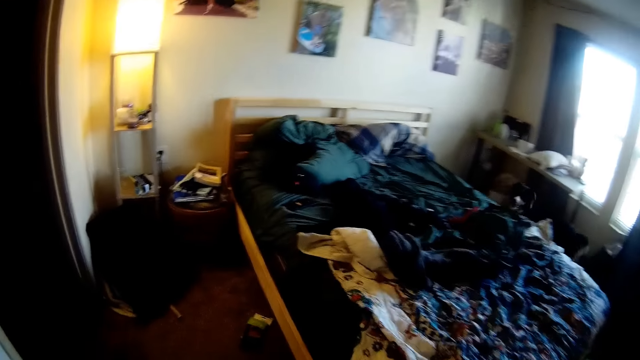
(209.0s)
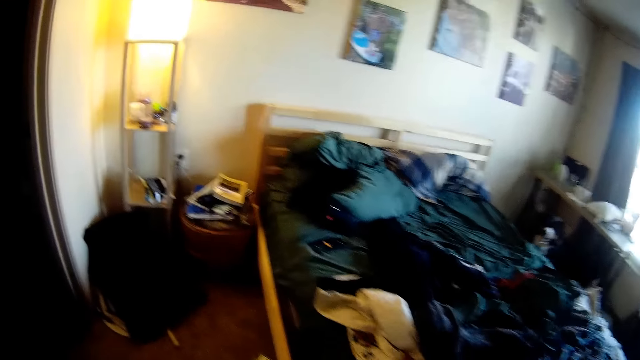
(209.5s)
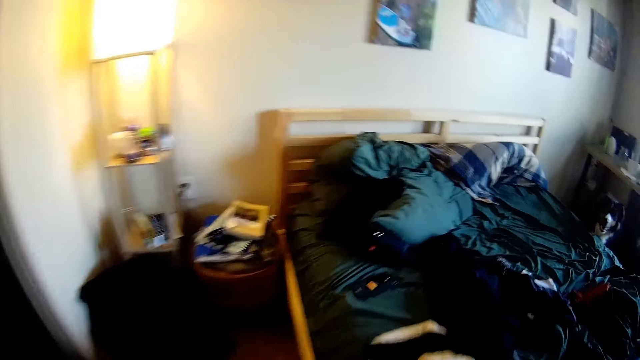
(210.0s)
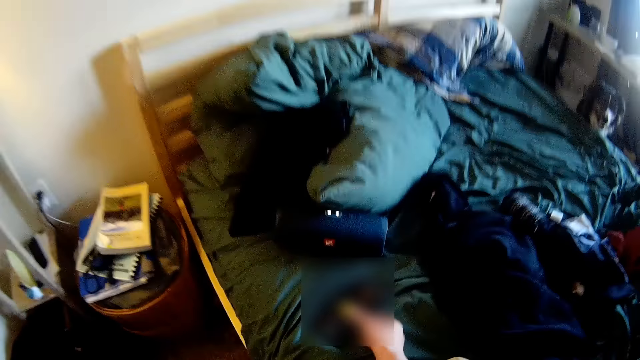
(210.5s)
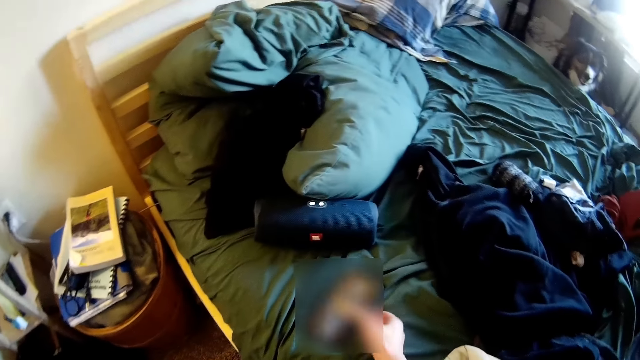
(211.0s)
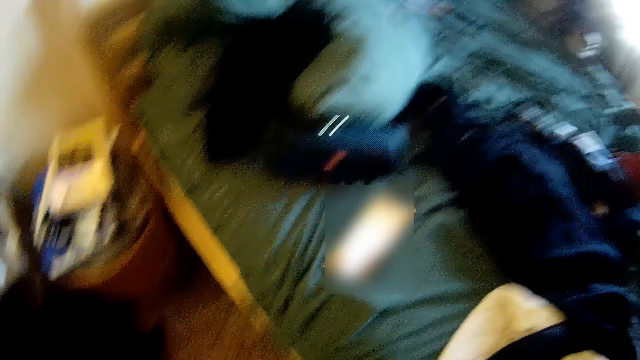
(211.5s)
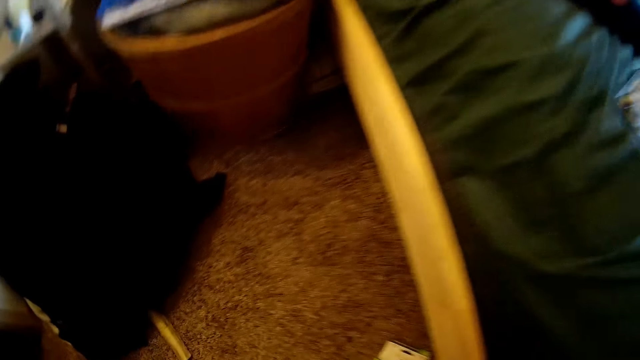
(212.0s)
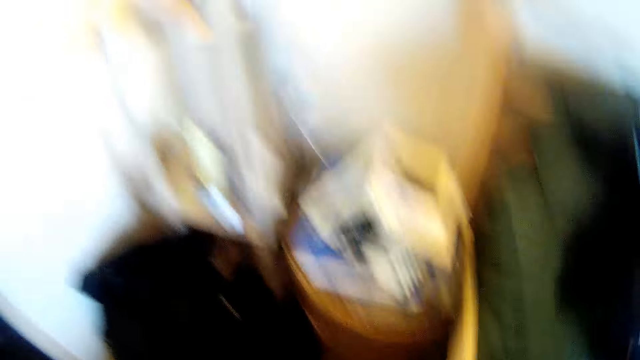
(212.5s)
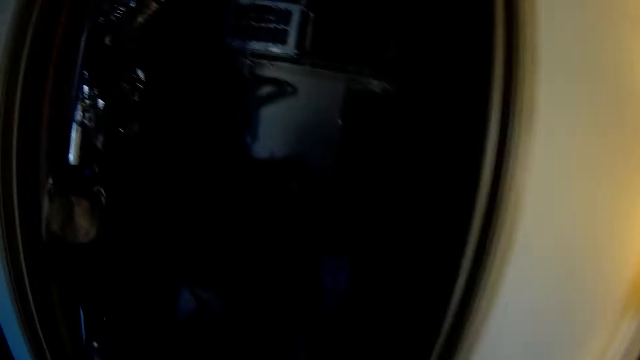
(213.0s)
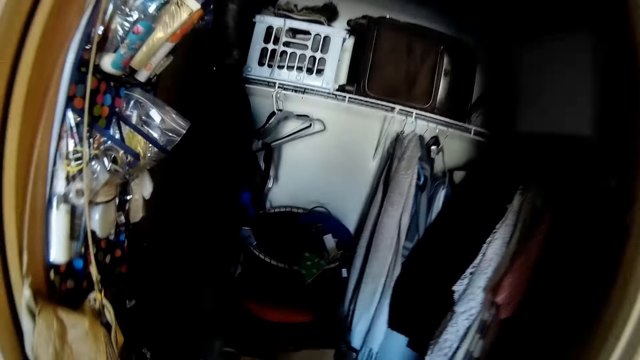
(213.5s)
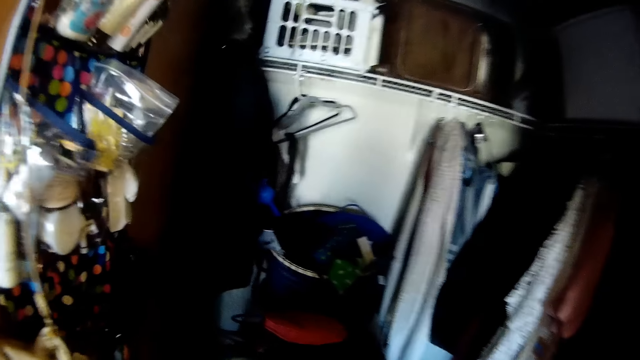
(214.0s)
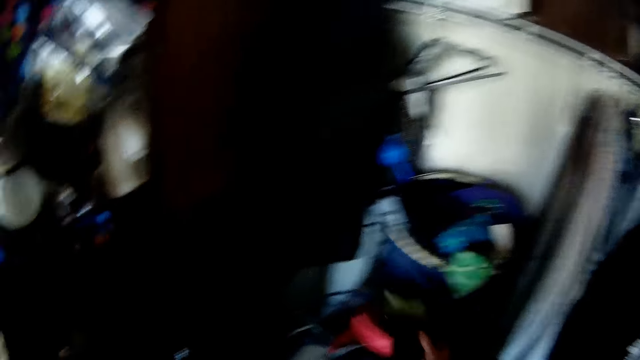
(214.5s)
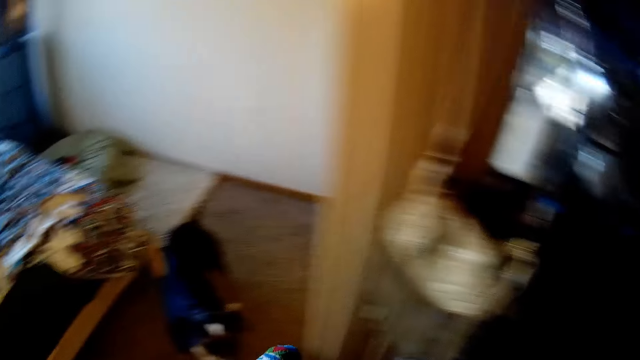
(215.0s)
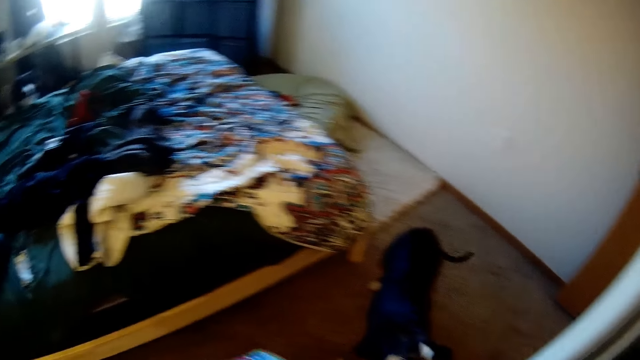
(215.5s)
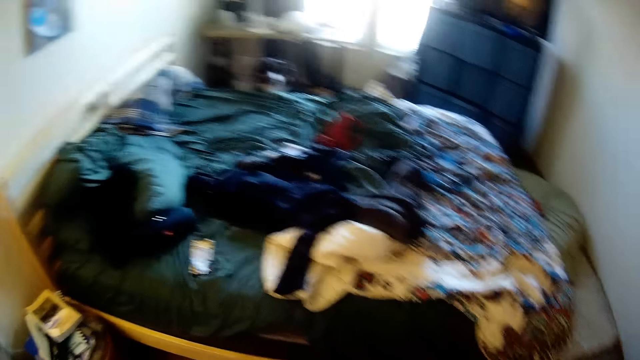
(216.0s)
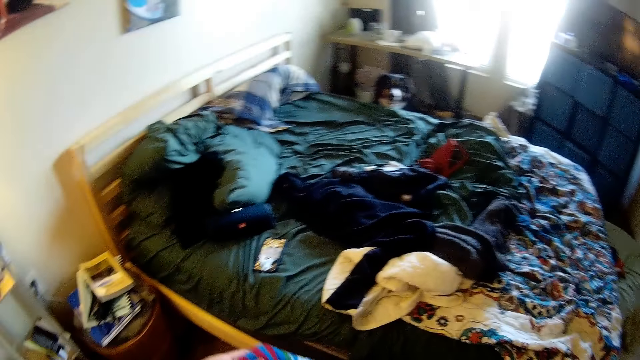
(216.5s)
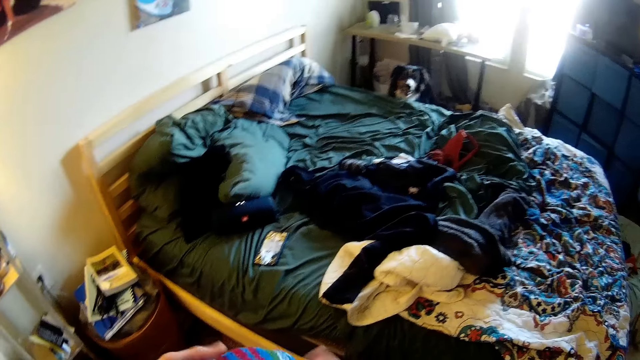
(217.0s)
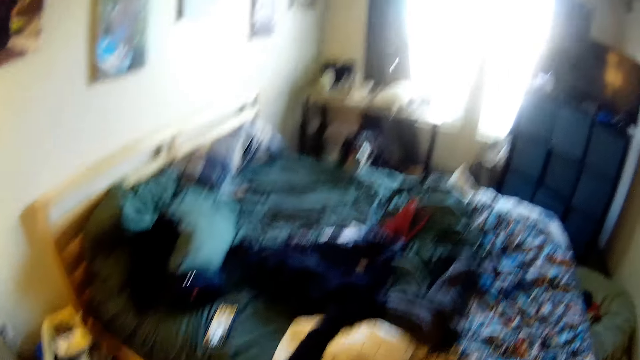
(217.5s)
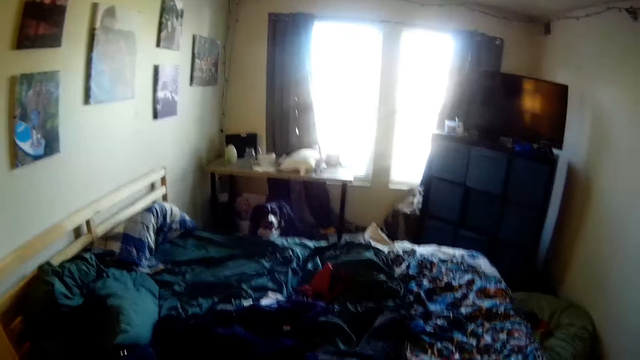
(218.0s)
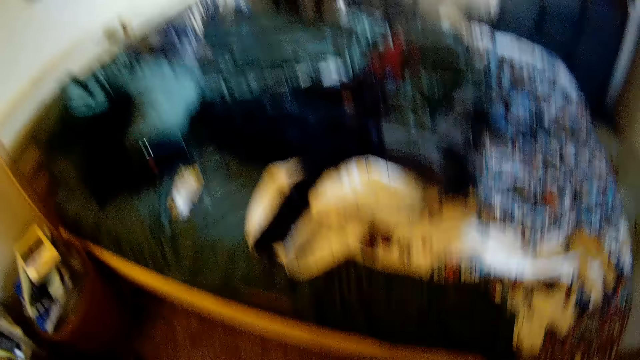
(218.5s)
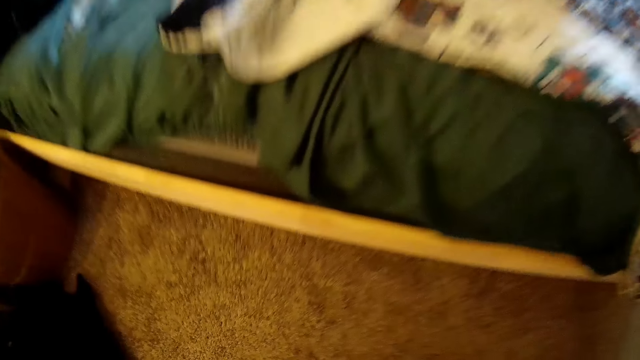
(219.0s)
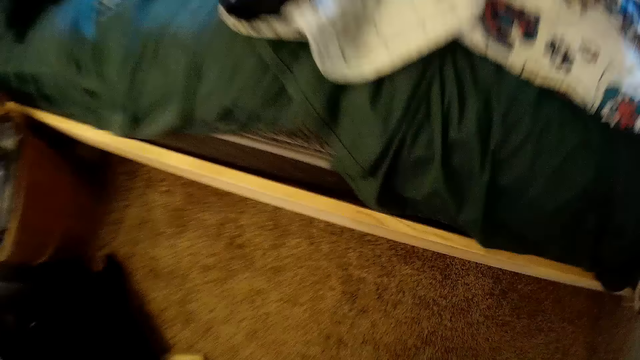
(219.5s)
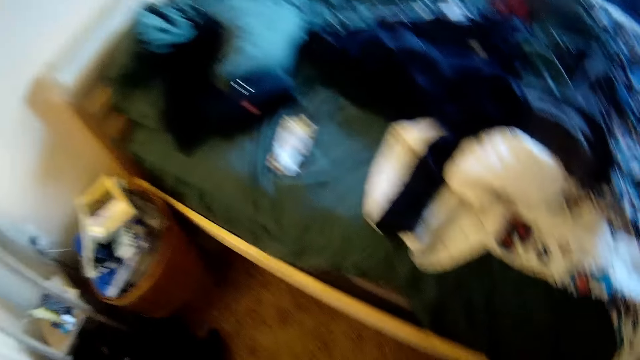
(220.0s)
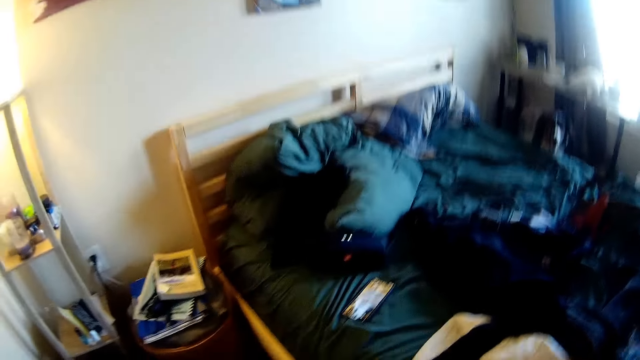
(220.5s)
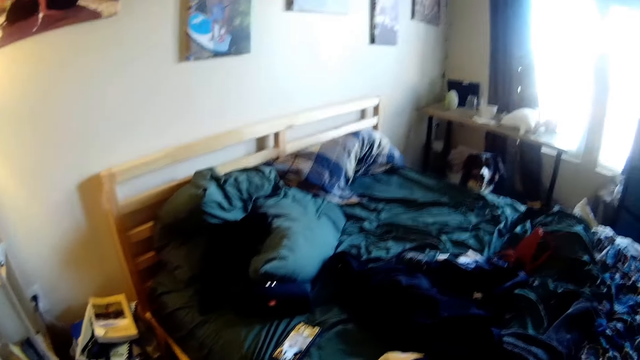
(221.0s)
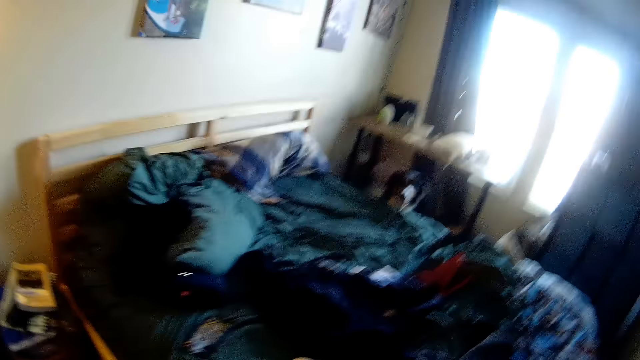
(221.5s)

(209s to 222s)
The camera wearer checks the phone on the bed with his hands. He presses the phone. He picks a leaflet from the floor with his hand. He places the leaflet in the wardrobe with his hand. He walks in the room. He wears the socks on his legs.

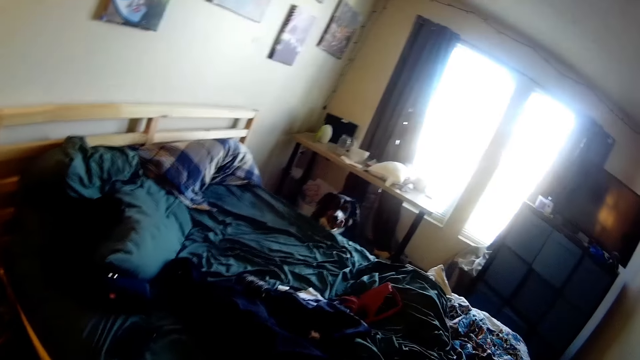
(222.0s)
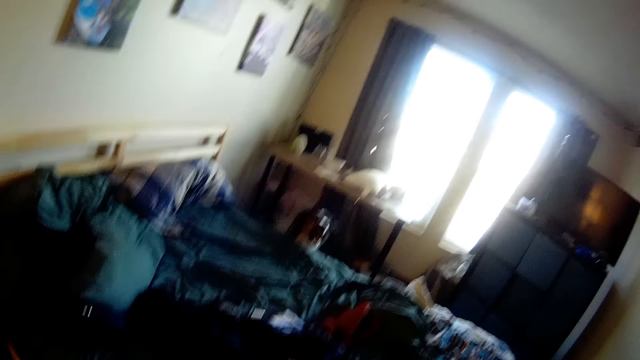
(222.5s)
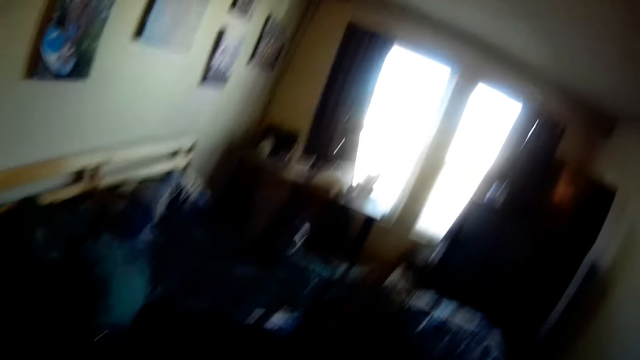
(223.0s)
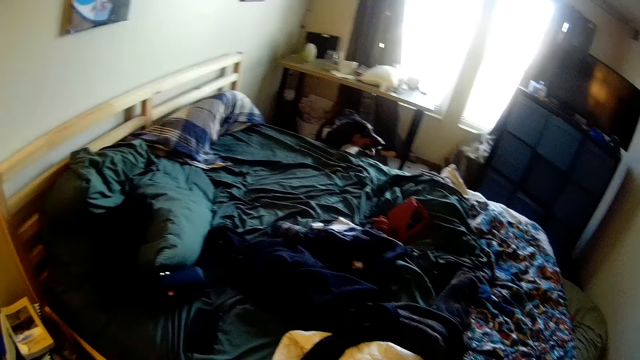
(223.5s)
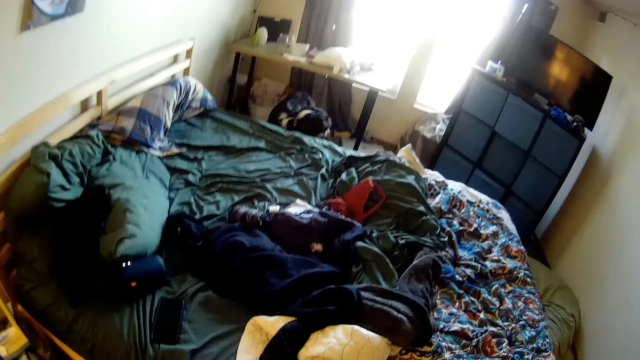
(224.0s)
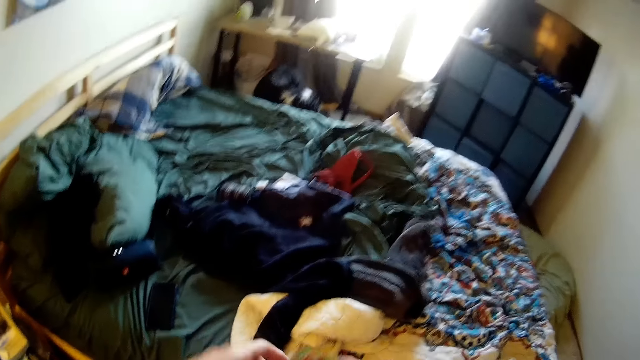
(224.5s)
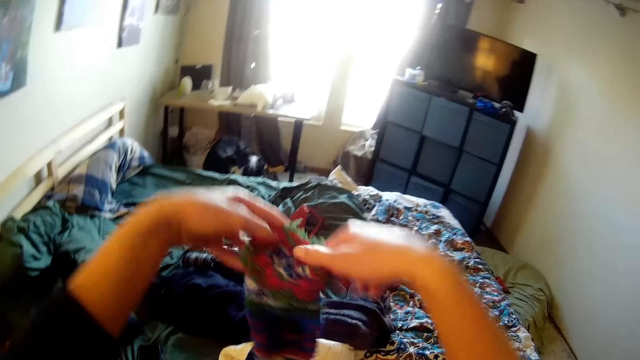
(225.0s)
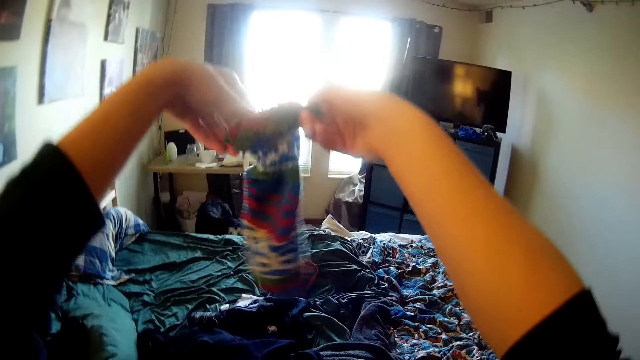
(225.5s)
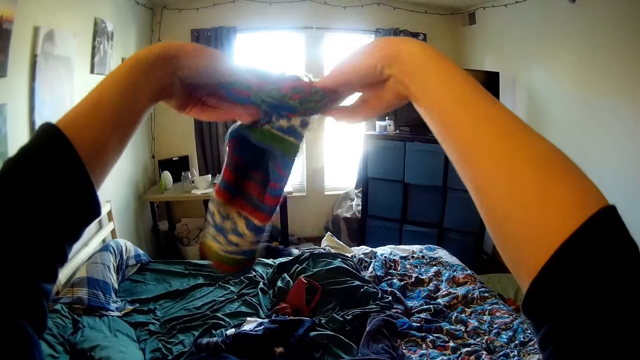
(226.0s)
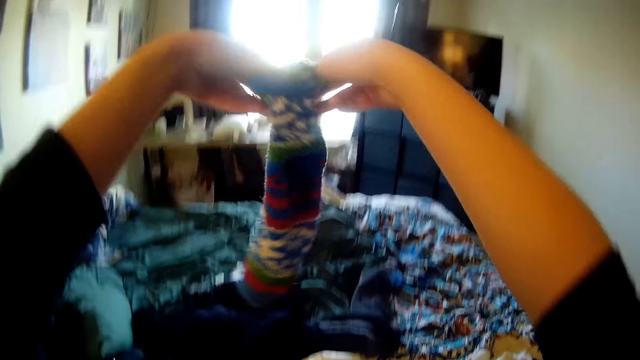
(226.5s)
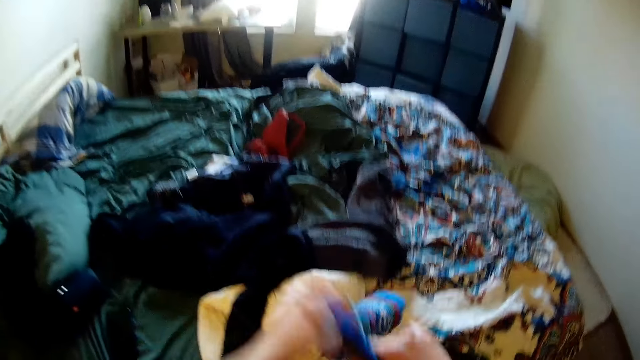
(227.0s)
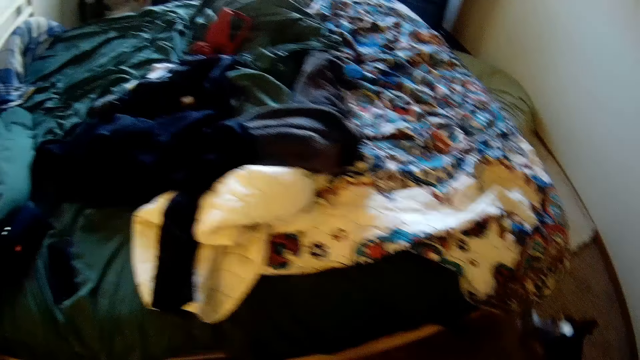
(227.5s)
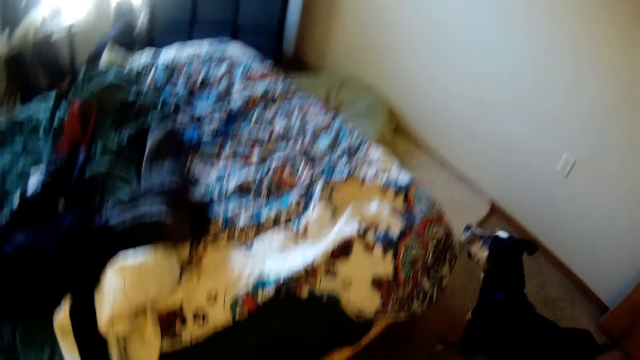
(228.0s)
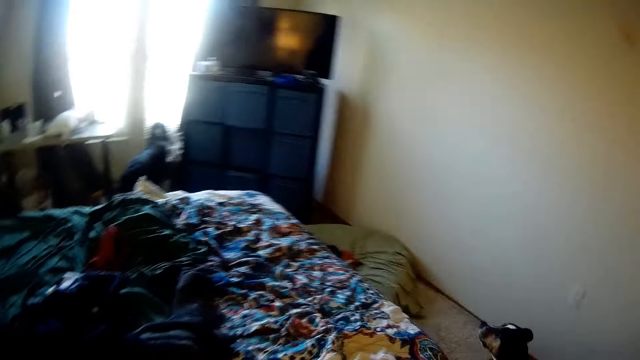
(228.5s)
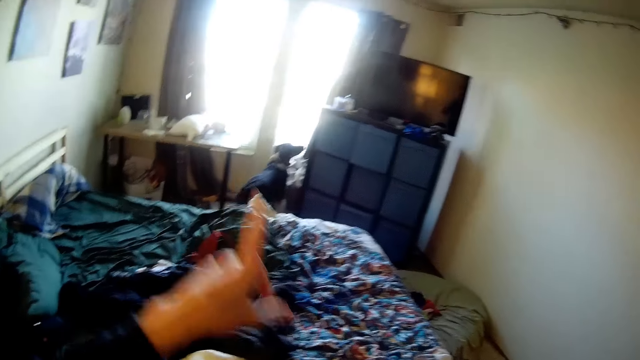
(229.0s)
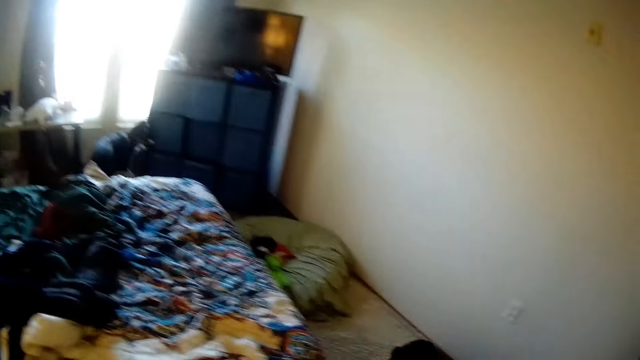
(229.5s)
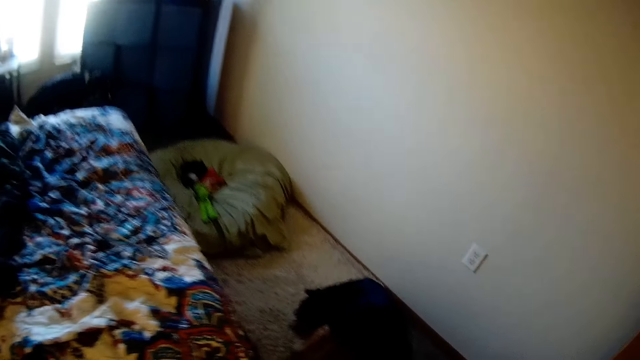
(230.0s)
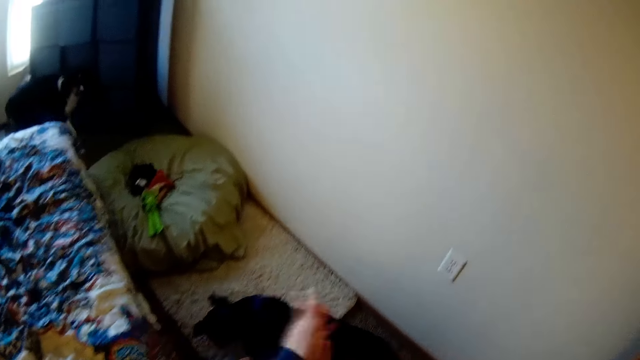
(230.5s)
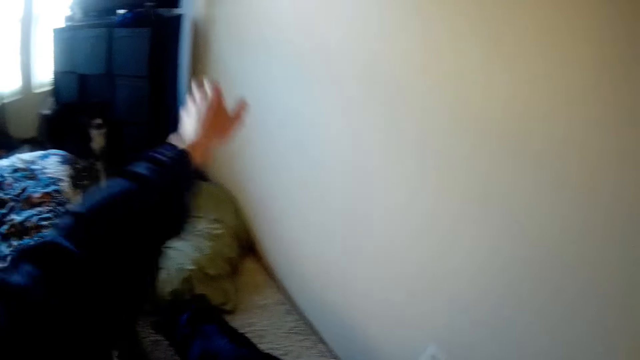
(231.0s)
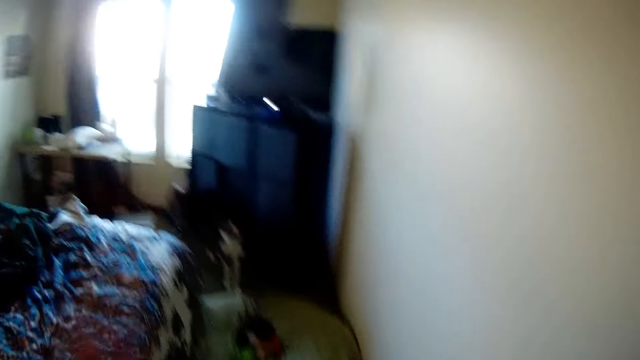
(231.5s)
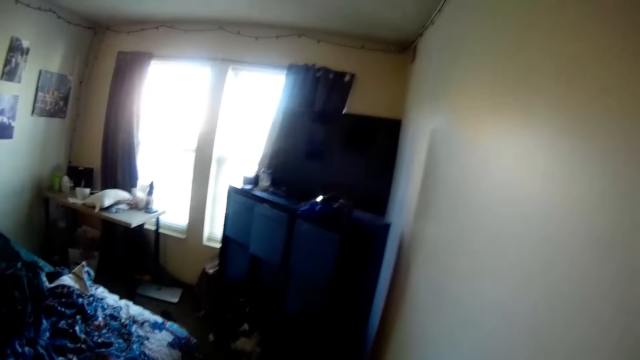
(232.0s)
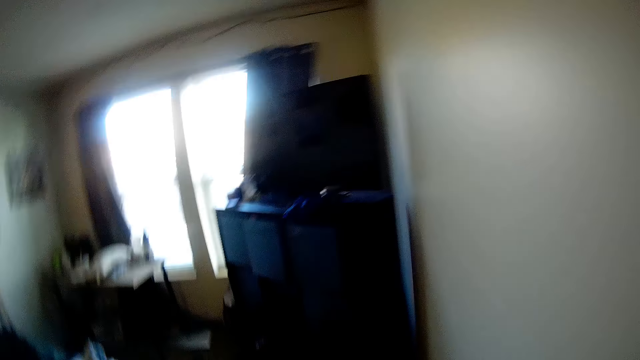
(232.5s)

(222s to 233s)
The camera wearer holds up the sock. They put on the sock. They point at the dog. They pull the sleeve.
